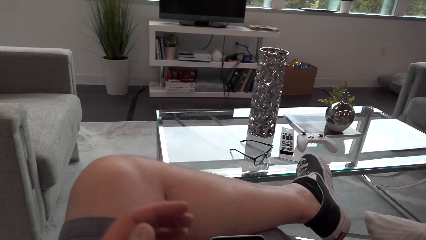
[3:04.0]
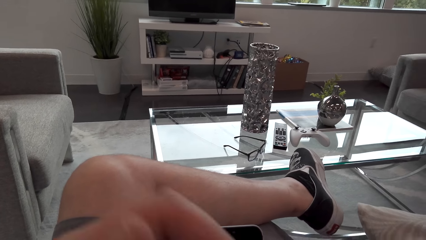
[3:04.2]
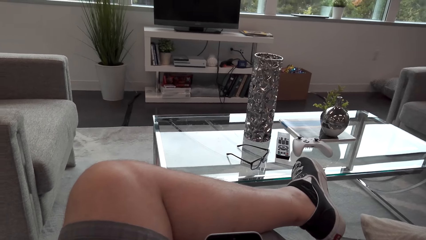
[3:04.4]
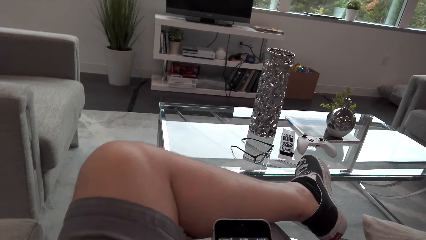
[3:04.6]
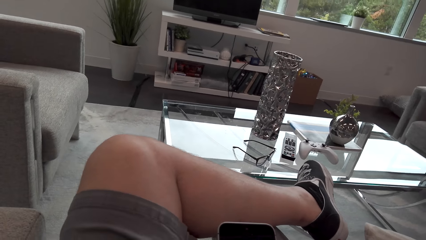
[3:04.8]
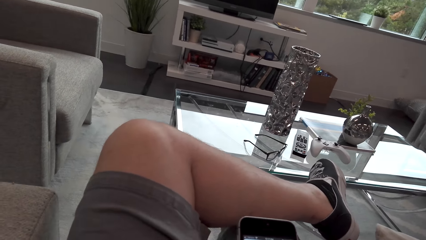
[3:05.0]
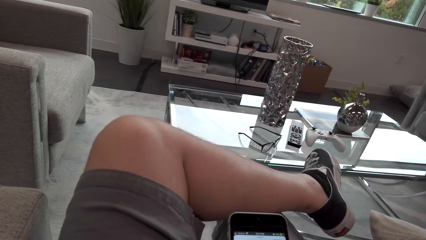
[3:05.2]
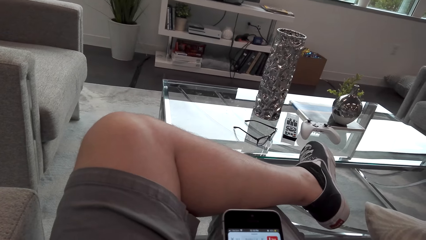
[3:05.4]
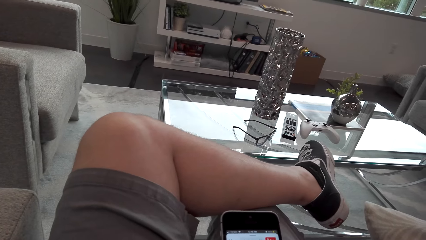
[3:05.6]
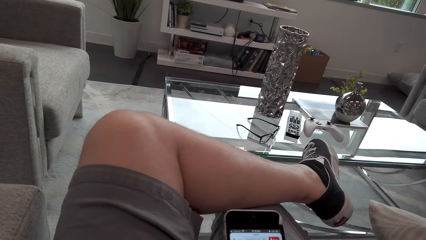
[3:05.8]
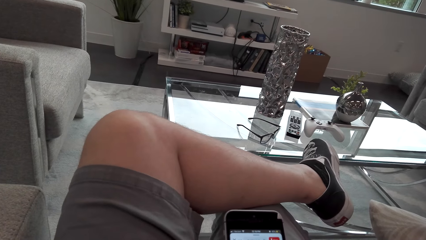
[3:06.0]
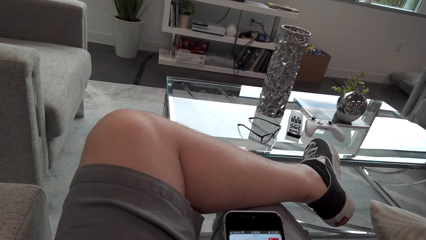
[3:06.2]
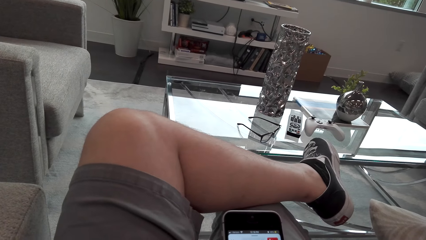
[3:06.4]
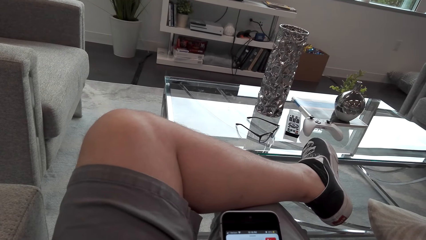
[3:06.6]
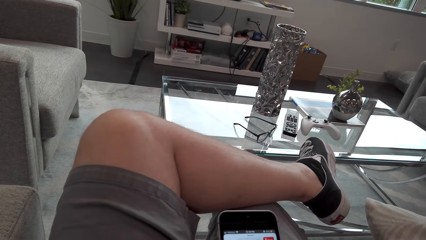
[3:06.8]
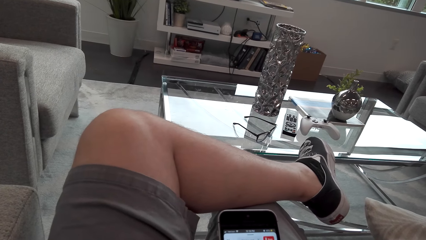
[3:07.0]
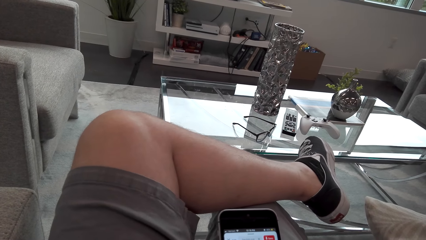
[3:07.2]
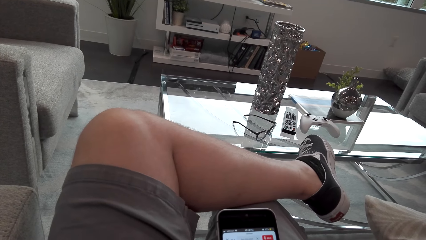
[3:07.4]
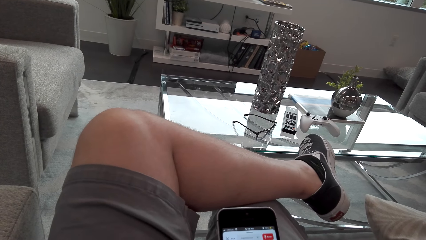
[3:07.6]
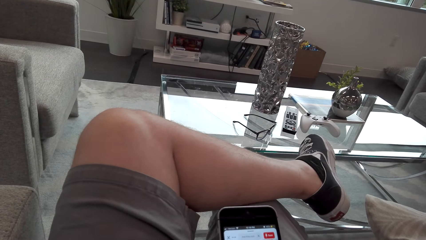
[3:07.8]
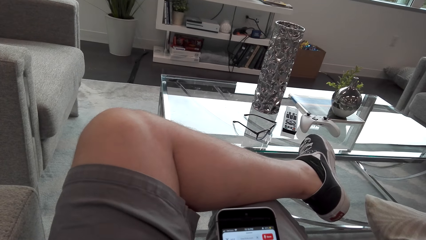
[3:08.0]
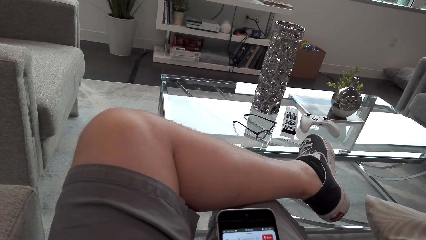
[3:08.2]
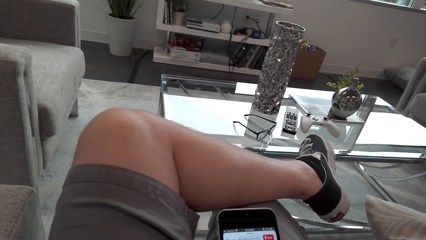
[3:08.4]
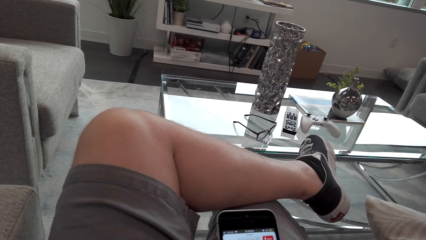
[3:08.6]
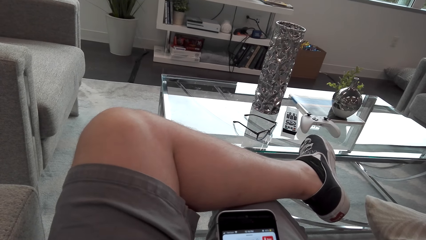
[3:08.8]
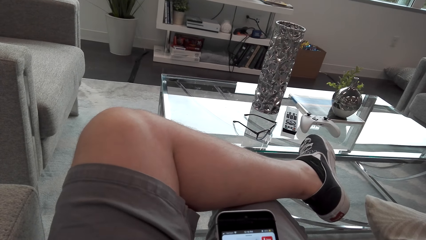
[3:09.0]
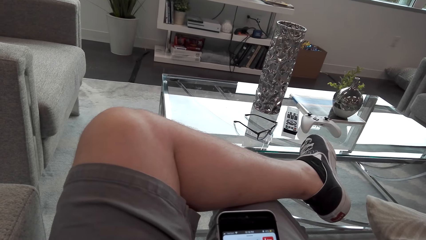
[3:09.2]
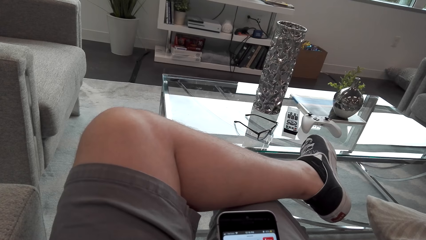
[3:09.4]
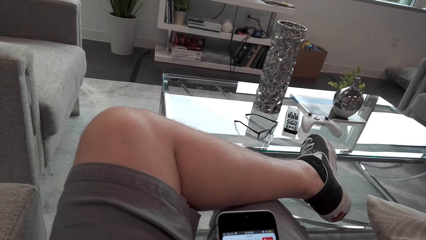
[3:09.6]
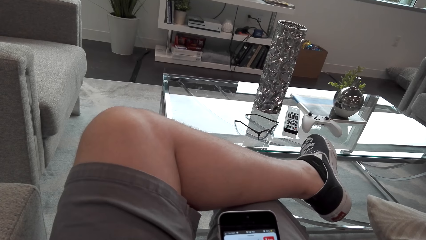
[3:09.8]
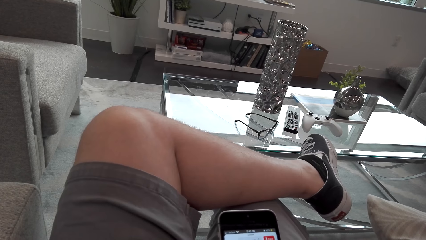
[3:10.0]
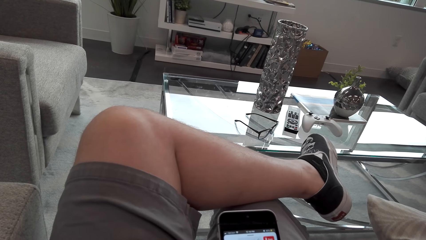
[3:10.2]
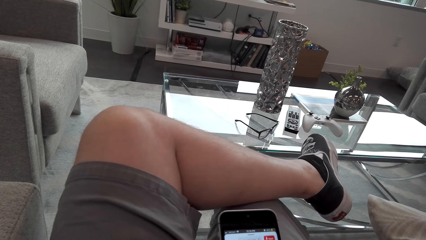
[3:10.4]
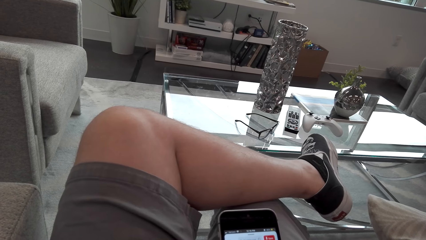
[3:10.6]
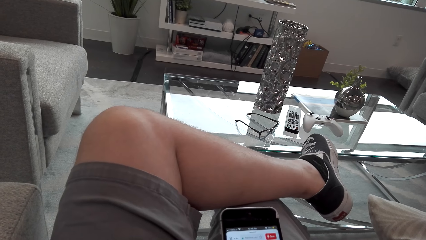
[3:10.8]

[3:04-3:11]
The camera wearer operates the phone.

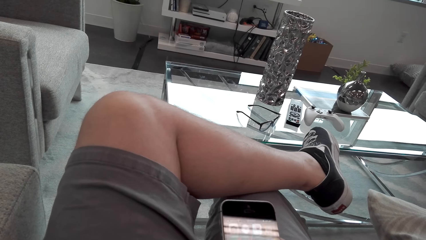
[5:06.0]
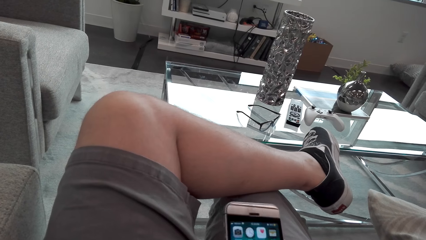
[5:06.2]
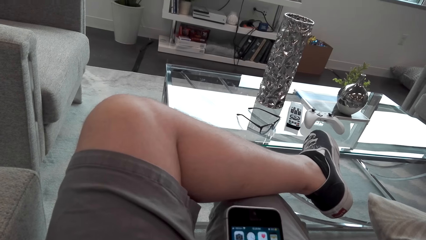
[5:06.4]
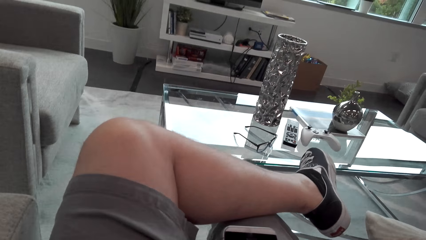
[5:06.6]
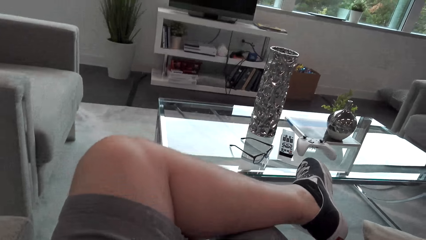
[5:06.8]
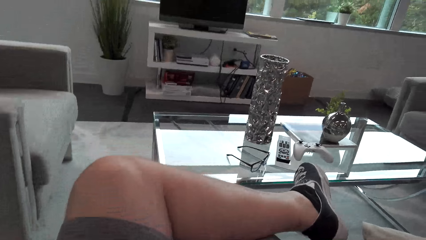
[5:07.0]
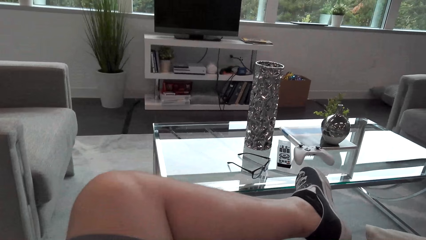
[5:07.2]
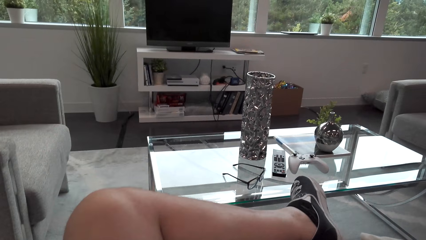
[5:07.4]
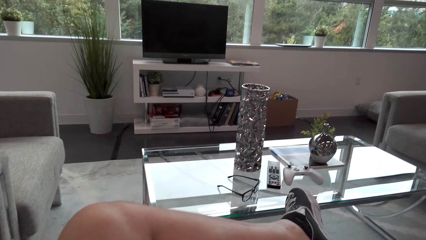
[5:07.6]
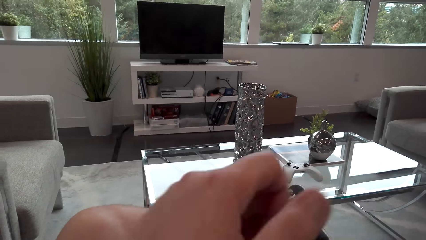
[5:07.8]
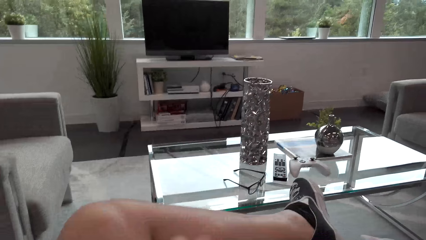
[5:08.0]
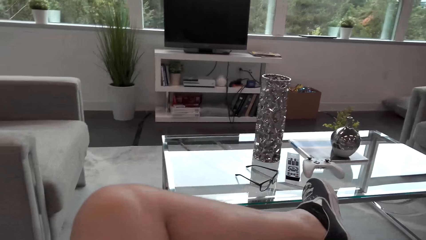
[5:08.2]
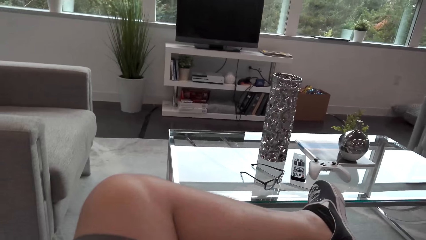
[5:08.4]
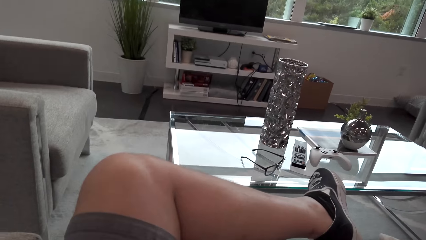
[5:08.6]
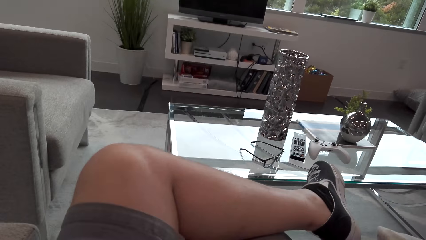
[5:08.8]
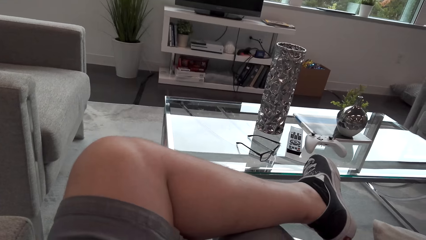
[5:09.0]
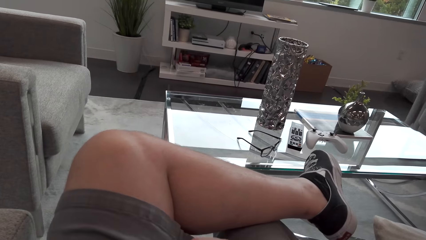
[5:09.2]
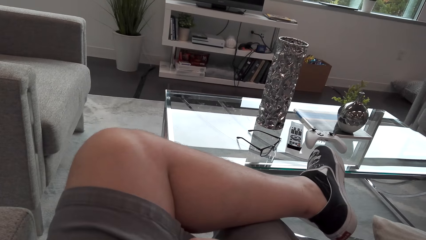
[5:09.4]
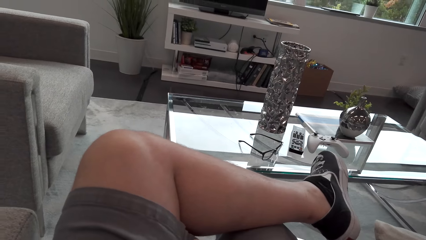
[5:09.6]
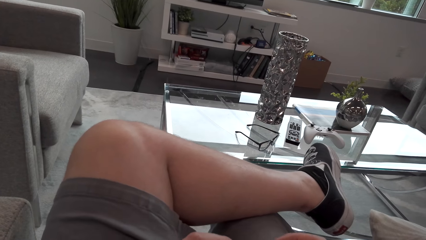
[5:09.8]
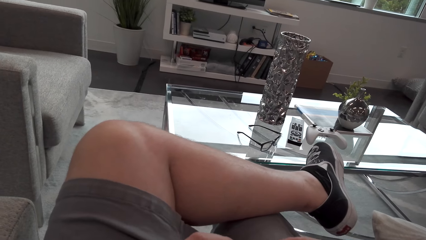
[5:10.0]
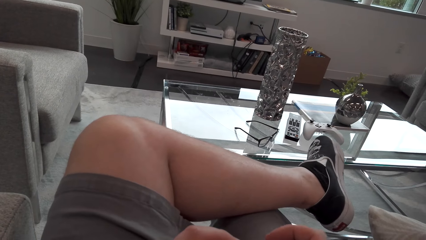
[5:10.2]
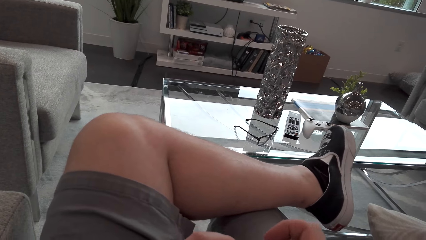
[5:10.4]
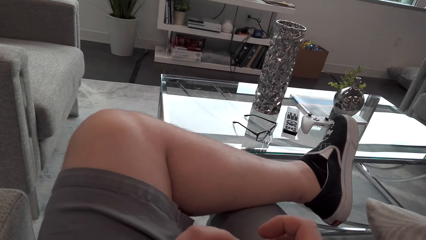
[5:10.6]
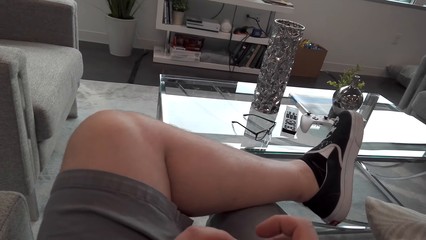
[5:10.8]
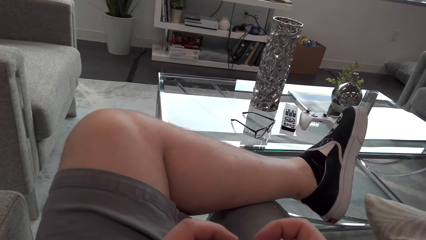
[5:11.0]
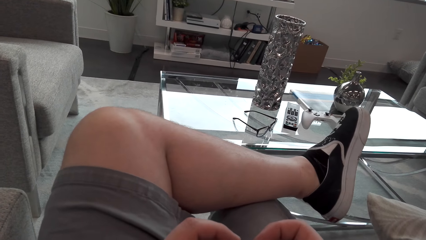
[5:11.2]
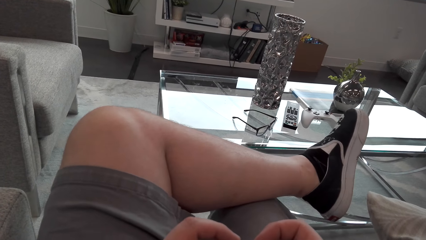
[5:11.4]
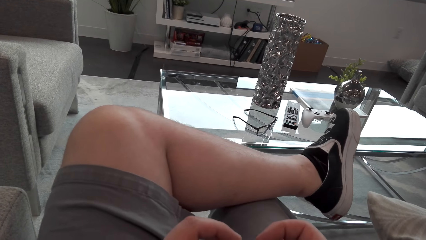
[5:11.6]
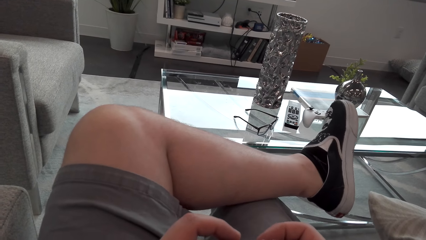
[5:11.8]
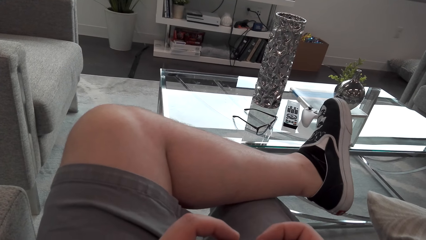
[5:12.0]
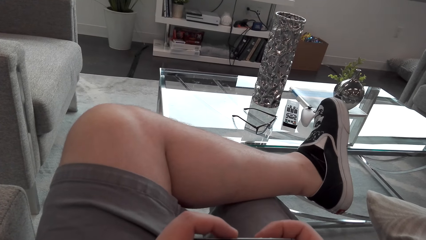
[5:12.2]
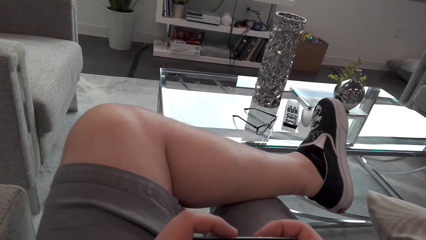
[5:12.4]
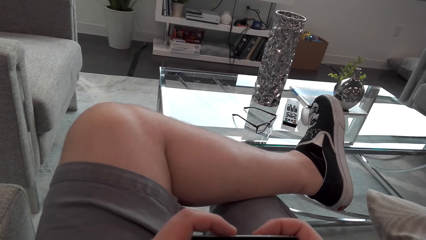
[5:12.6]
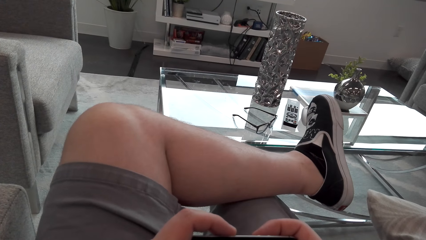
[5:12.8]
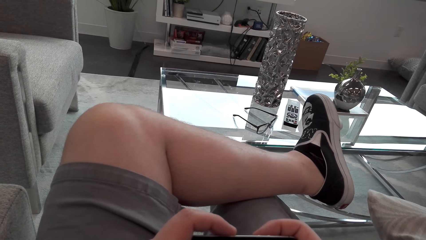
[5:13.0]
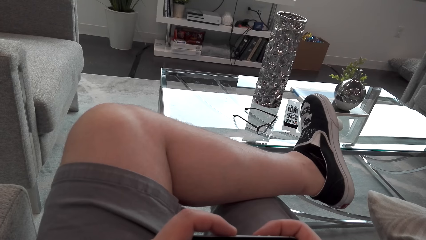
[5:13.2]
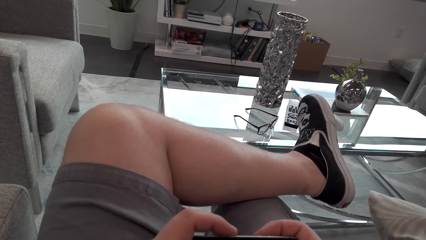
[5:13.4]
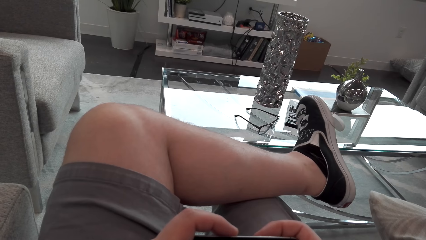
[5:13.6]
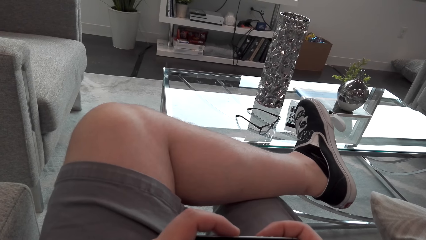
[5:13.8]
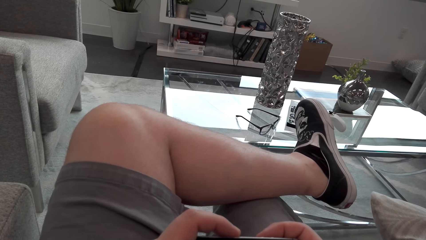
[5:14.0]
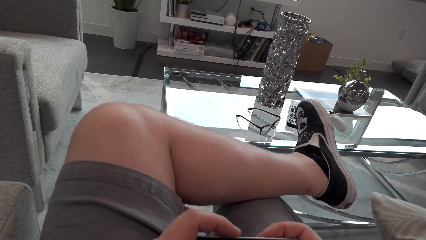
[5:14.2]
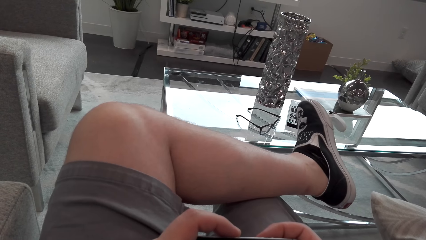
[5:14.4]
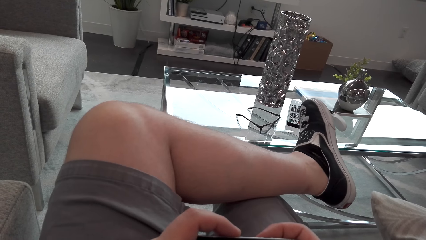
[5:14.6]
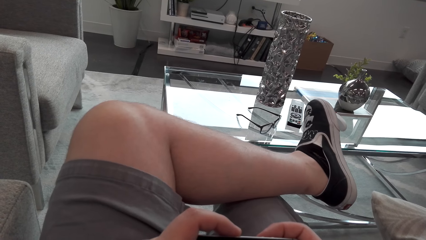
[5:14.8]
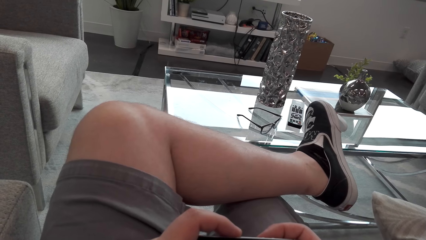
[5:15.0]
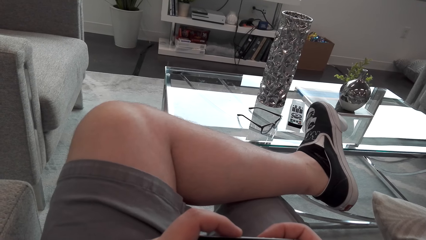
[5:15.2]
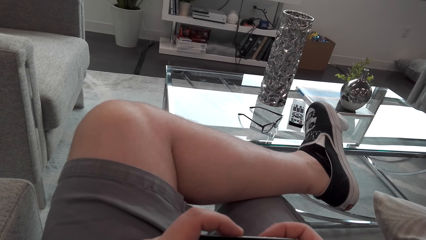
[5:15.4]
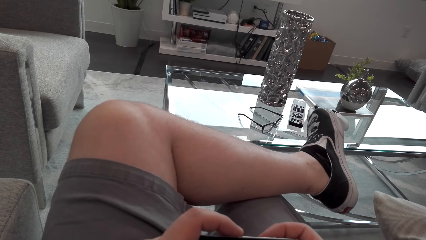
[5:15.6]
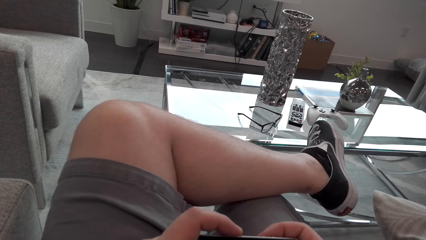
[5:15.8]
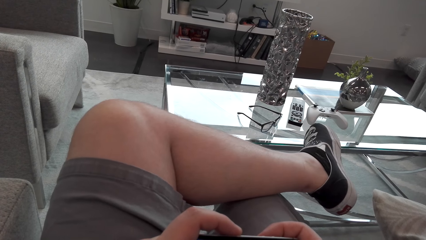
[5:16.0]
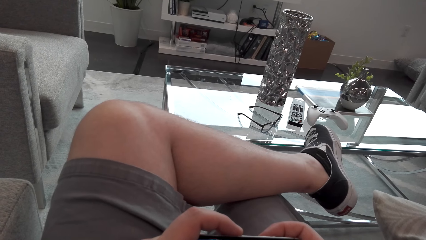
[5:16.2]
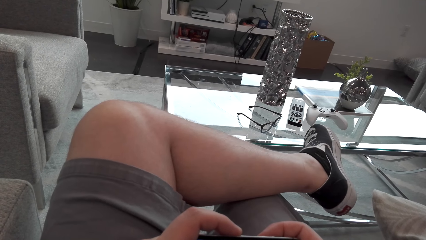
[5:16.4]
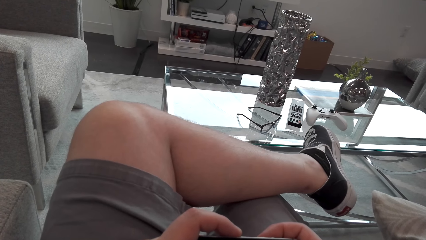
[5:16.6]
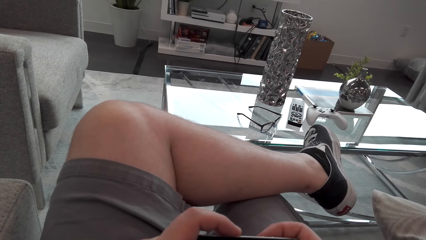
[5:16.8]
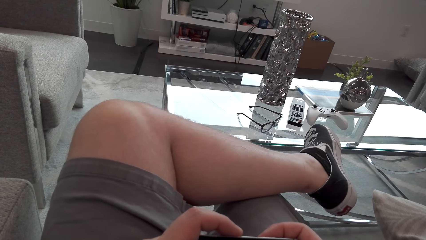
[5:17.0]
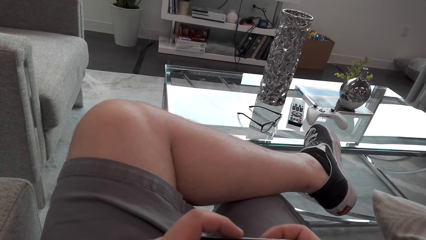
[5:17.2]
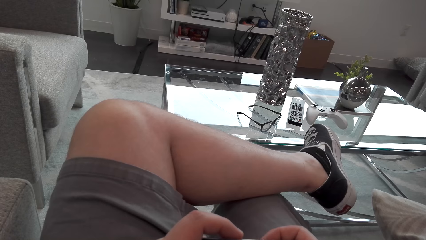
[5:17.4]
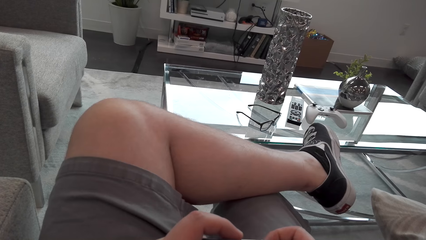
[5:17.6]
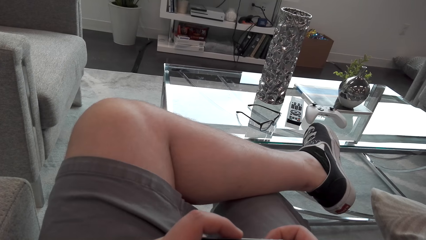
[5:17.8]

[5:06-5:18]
The camera wearer looks around.
